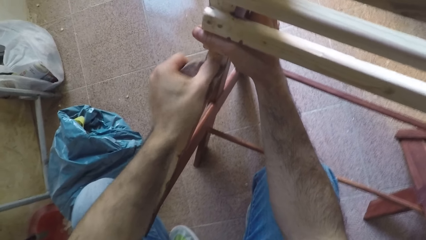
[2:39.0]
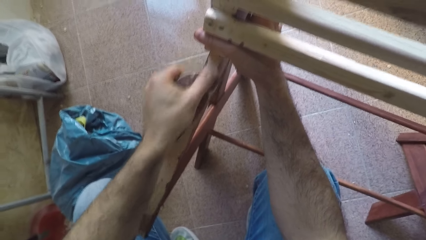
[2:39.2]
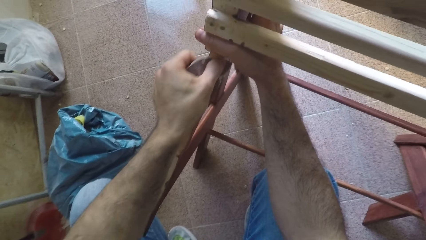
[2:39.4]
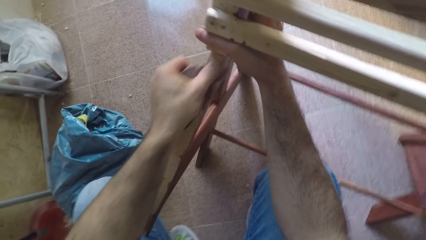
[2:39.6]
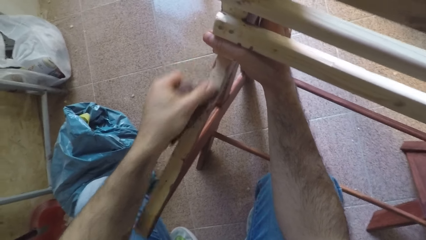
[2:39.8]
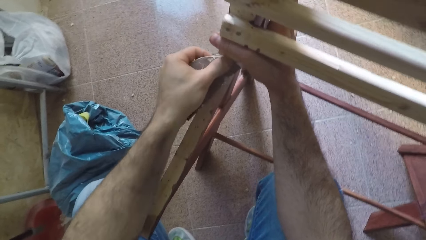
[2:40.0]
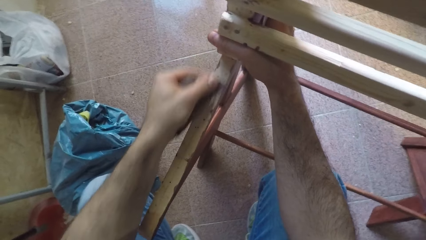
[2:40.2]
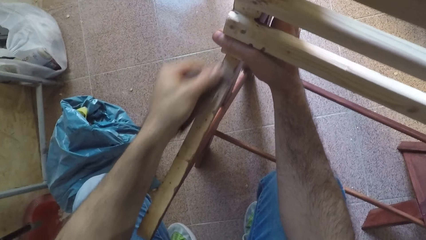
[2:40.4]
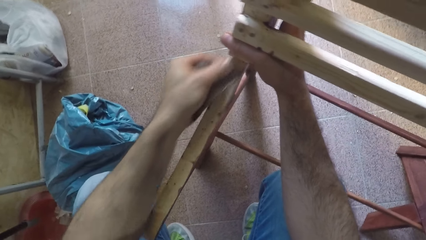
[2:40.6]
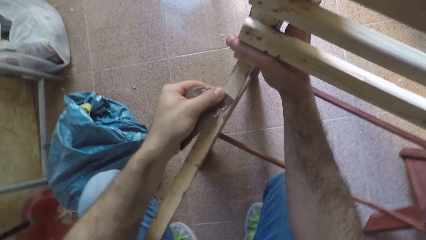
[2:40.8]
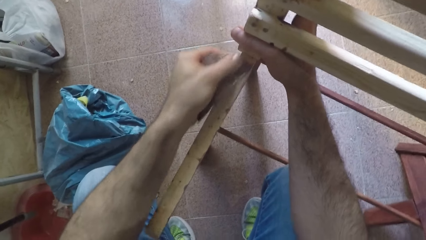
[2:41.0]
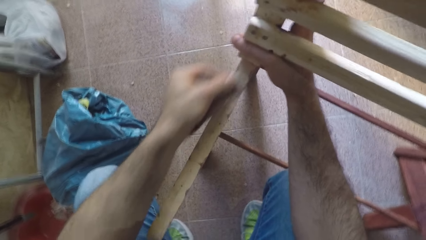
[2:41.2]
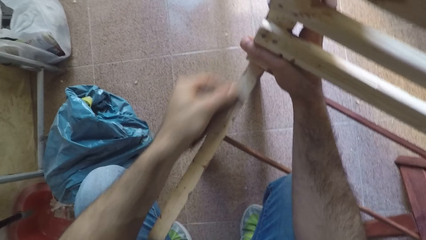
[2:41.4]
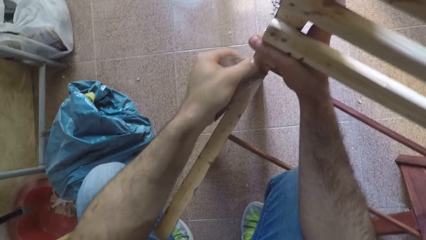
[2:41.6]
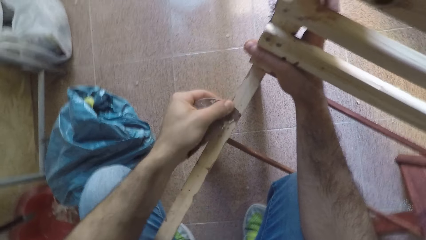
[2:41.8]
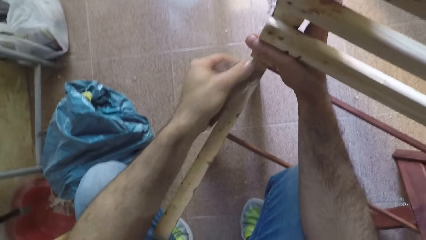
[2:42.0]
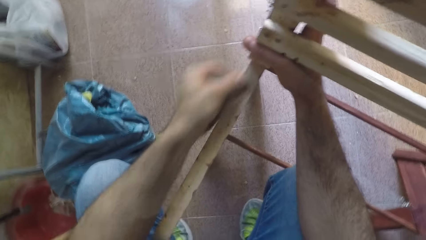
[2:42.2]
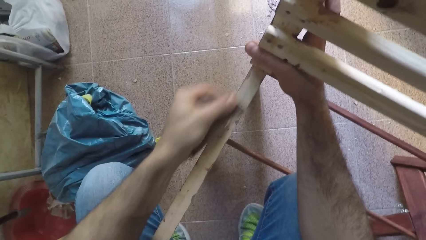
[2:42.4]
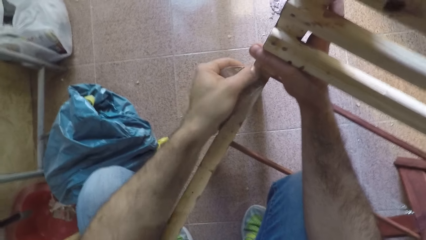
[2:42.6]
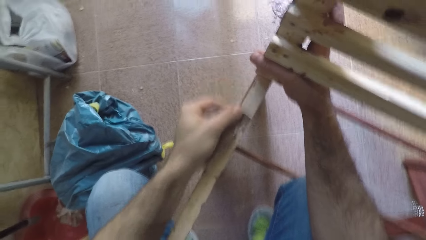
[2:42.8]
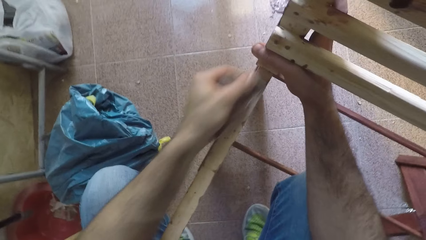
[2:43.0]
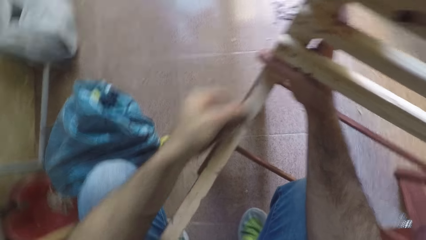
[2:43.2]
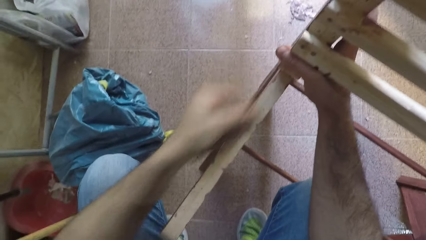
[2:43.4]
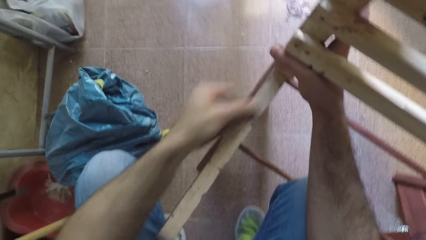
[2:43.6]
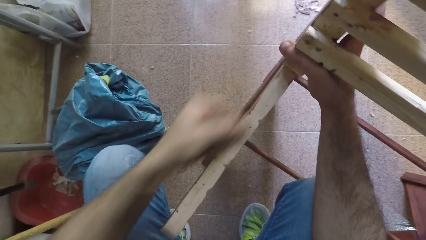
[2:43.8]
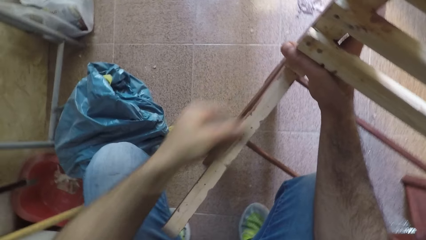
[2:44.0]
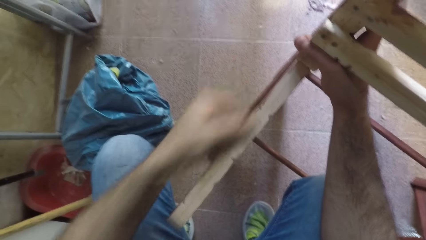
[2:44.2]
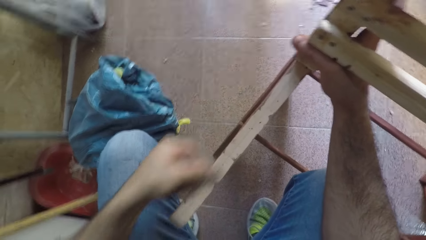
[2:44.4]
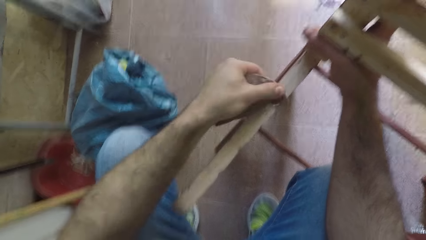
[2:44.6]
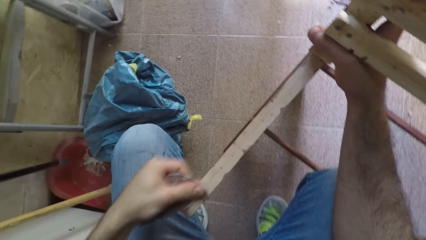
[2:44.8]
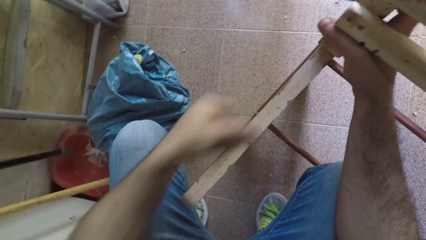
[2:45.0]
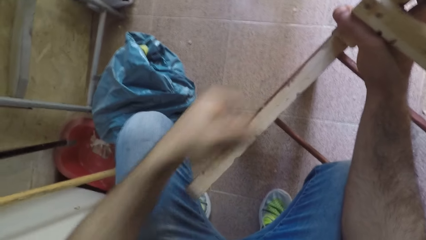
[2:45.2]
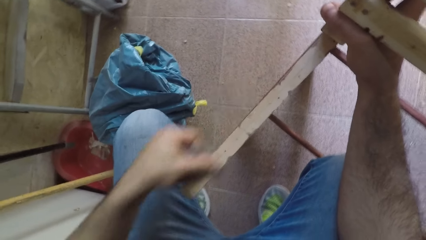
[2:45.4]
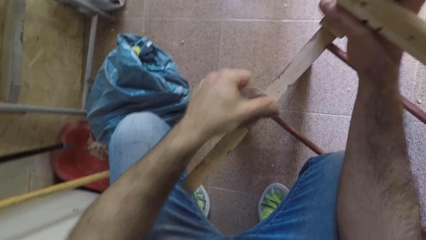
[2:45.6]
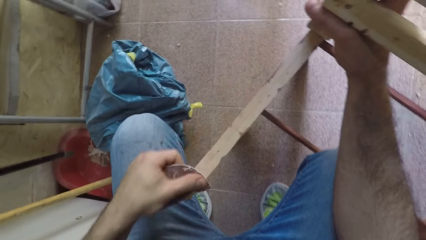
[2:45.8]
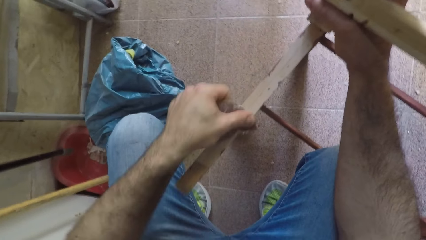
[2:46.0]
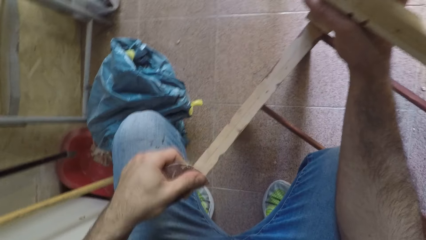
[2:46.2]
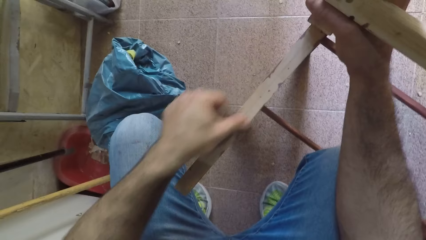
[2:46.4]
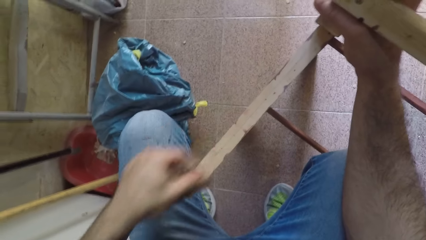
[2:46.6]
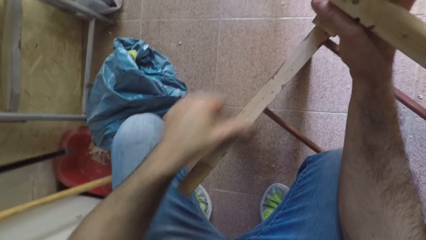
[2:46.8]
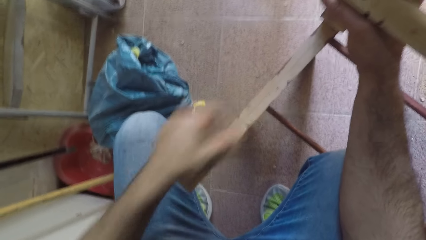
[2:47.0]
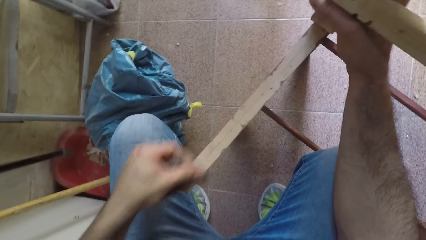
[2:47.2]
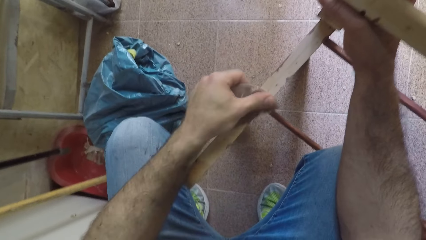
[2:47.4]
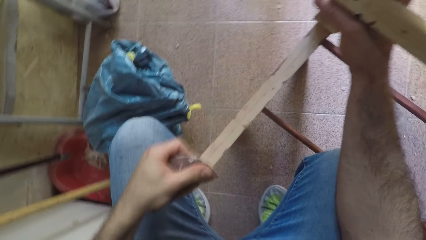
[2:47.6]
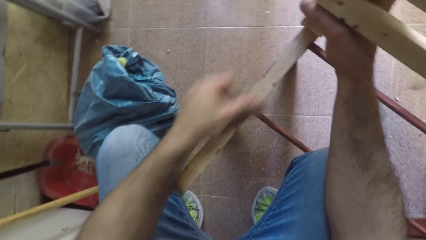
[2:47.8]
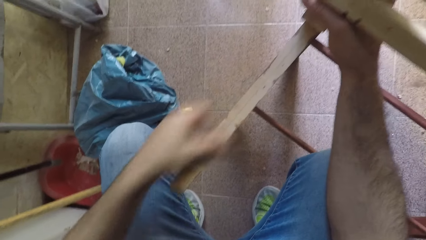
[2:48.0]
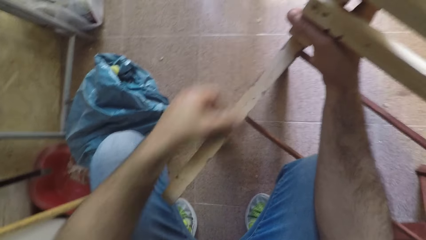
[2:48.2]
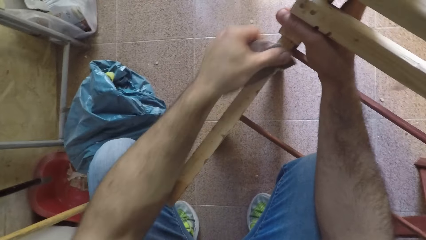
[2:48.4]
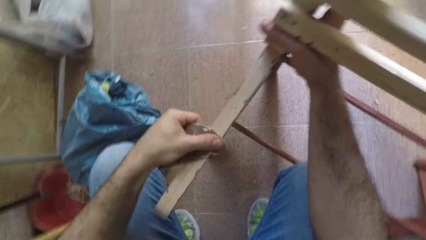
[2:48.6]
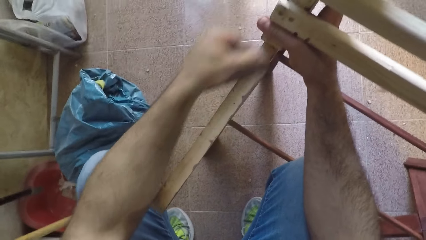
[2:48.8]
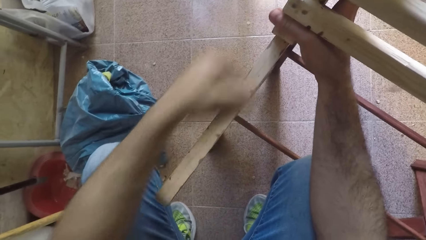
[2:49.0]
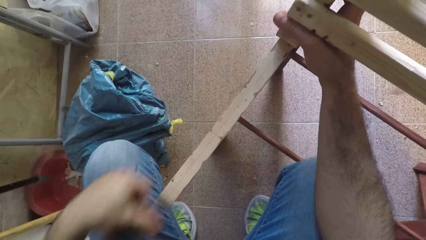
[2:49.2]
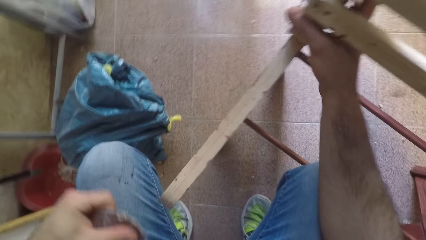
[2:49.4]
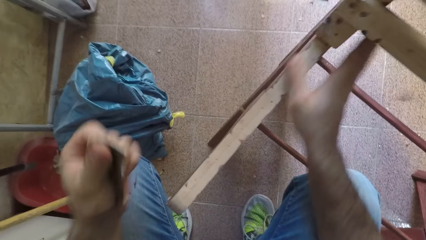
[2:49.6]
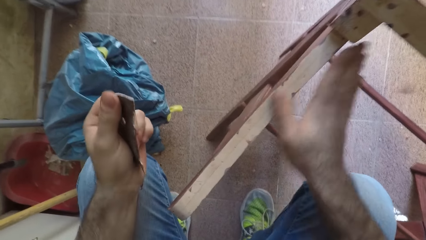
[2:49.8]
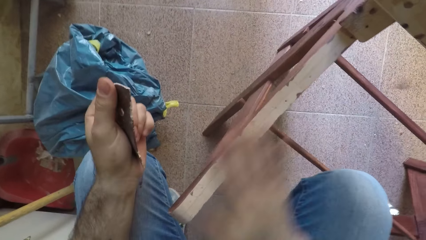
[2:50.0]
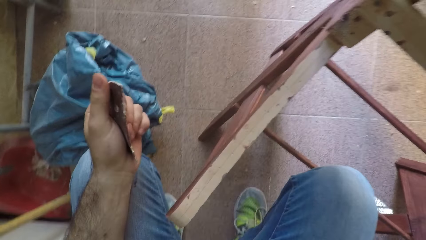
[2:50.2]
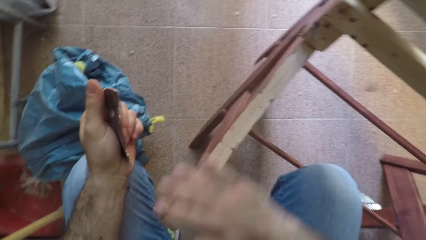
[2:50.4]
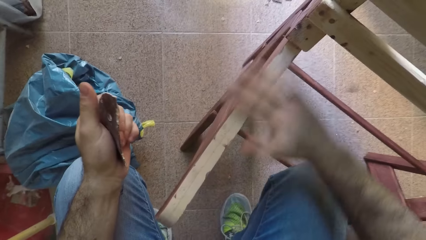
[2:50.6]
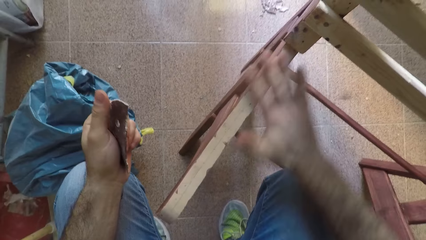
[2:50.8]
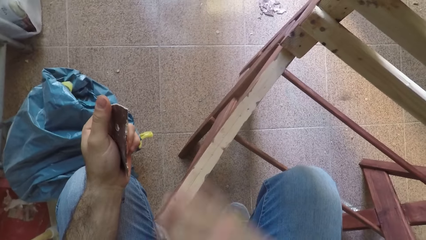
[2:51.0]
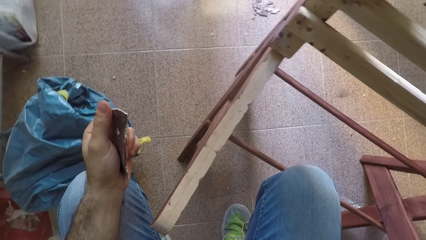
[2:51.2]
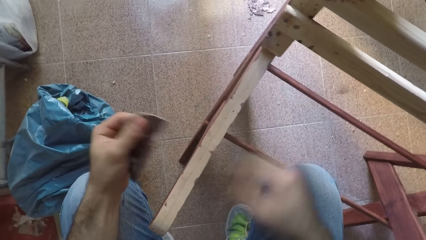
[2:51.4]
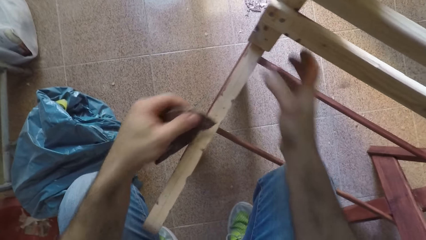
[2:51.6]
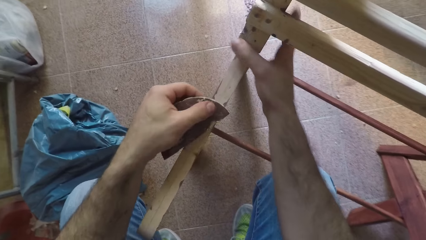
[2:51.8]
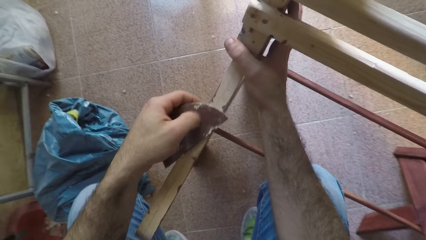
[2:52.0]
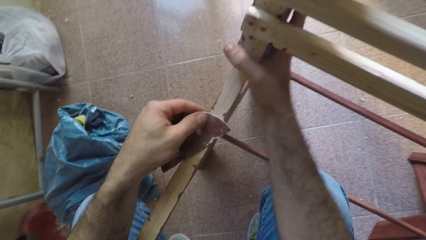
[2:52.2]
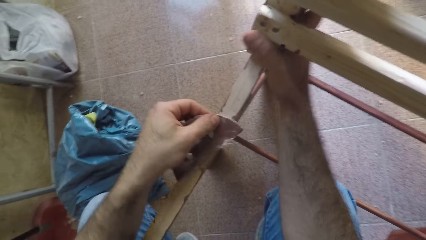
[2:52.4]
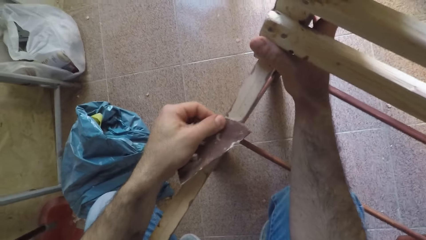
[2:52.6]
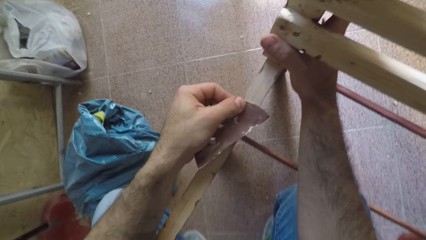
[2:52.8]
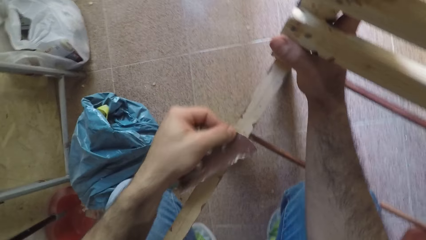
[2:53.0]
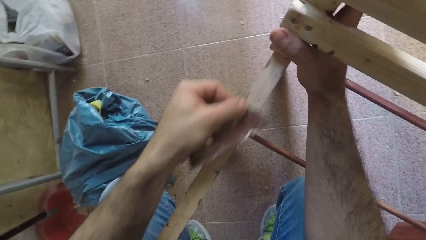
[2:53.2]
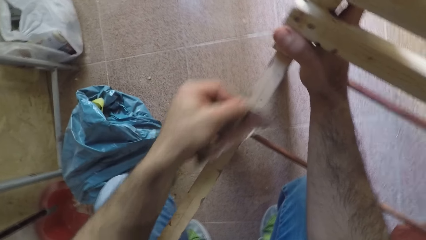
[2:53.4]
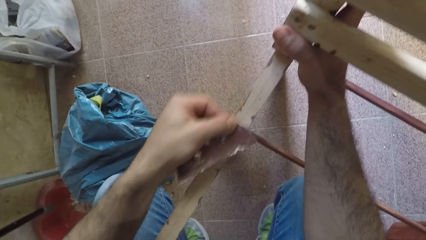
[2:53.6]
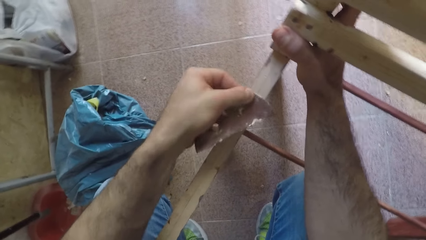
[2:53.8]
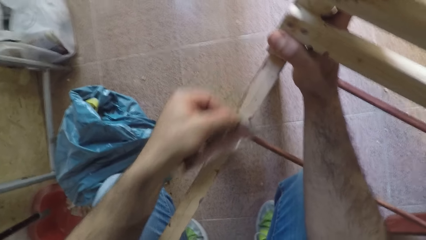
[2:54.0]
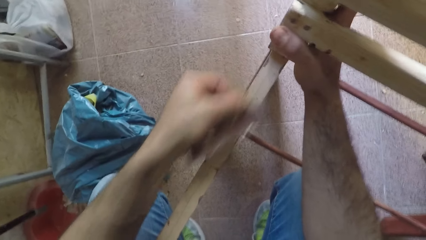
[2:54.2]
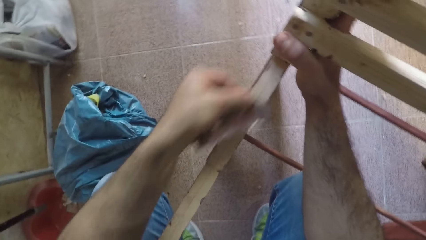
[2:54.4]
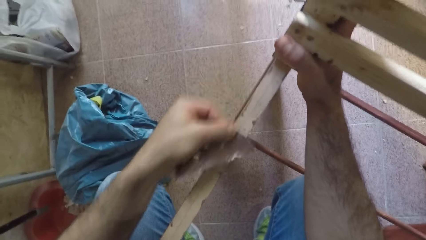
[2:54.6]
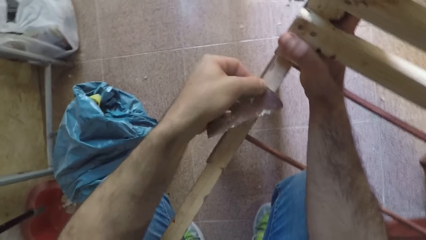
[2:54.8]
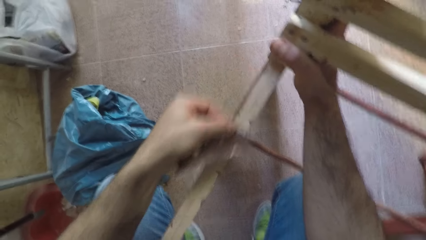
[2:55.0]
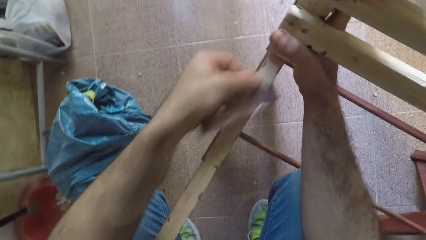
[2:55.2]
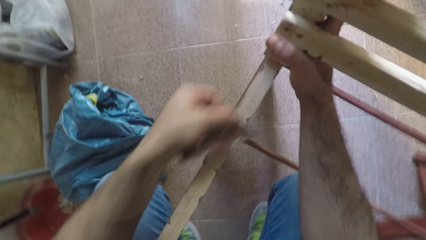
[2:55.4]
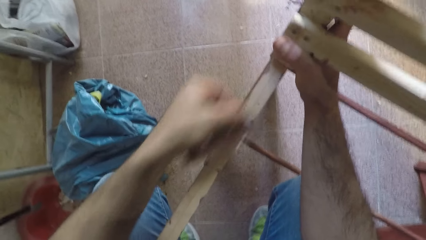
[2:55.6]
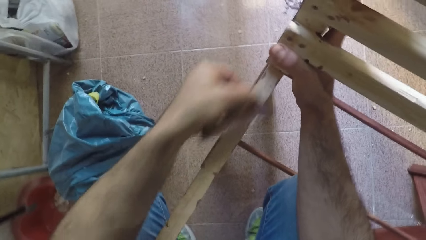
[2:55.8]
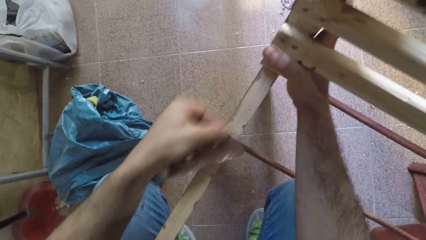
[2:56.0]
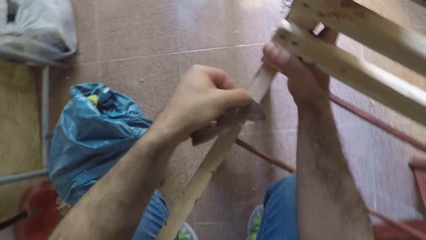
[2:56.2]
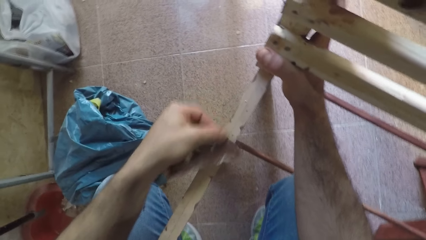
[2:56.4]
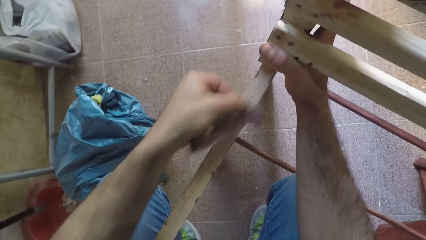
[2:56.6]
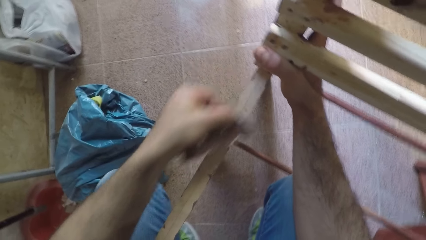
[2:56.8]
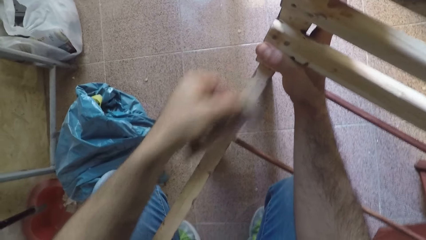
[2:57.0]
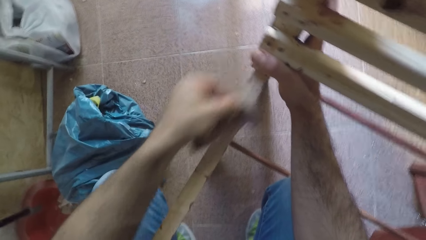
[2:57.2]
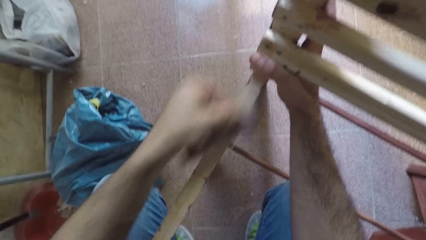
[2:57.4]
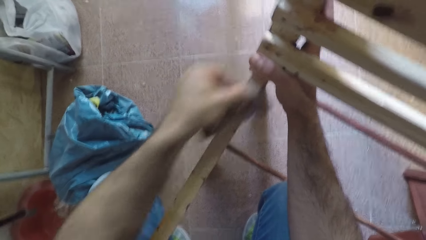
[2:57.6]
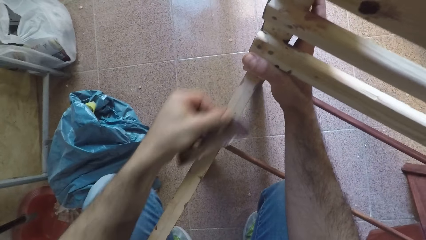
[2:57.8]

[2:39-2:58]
The camera wearer stops. He wipes the edge of the wooden chair with his right hand. He moves back from the piece of wood. He smoothens the edge of the wooden chair with the sandpaper in his left hand. He holds the piece of wood with a hand.
